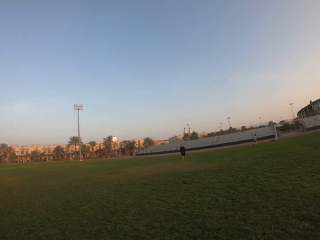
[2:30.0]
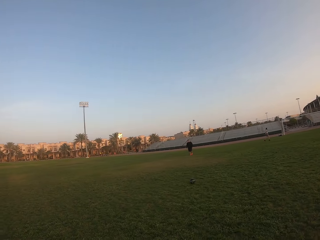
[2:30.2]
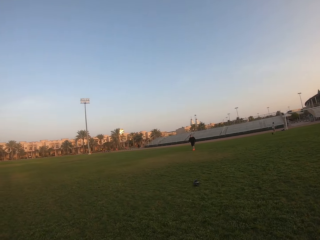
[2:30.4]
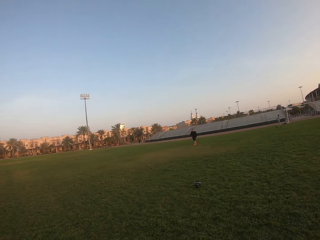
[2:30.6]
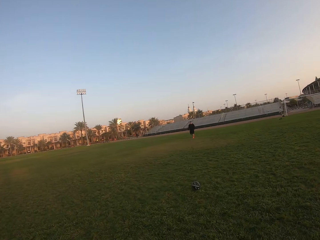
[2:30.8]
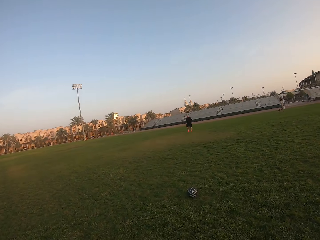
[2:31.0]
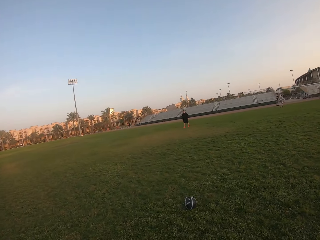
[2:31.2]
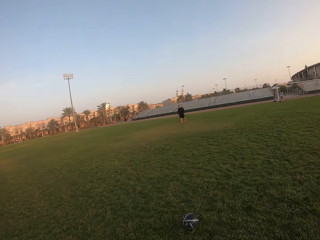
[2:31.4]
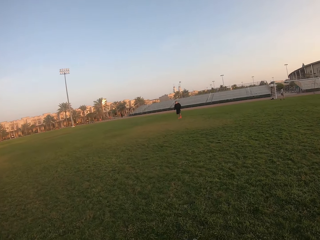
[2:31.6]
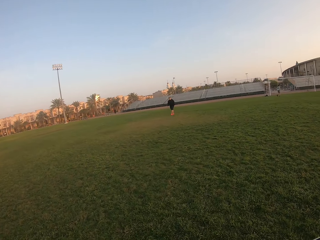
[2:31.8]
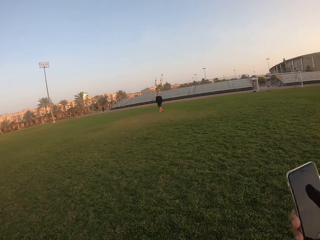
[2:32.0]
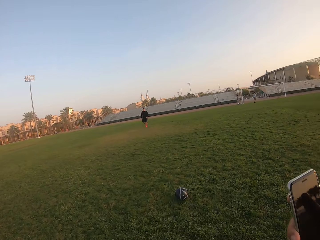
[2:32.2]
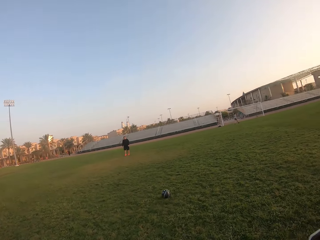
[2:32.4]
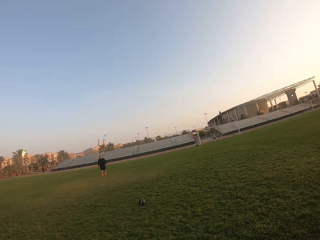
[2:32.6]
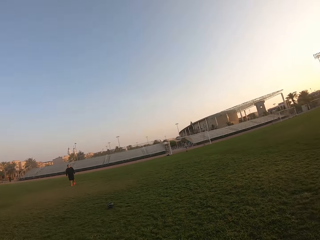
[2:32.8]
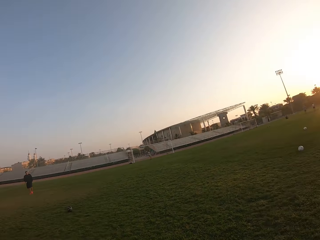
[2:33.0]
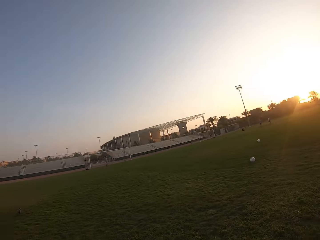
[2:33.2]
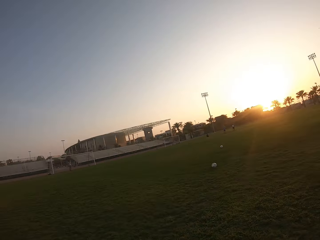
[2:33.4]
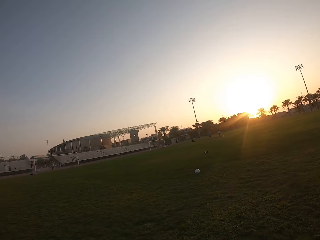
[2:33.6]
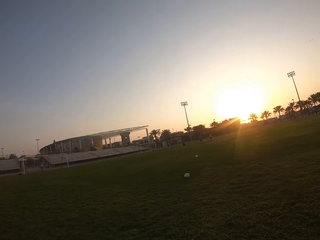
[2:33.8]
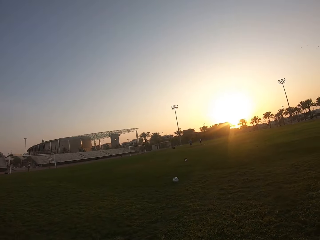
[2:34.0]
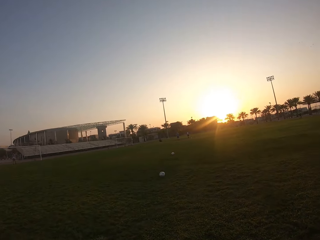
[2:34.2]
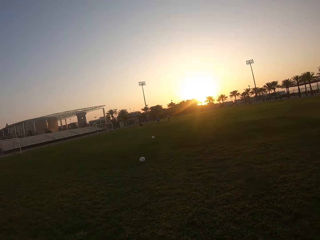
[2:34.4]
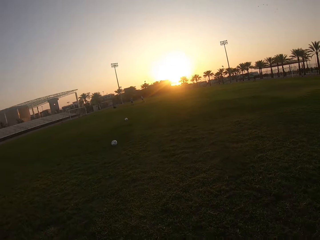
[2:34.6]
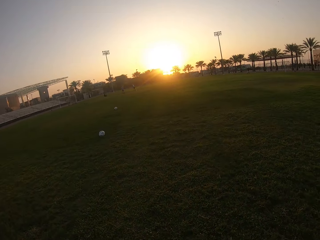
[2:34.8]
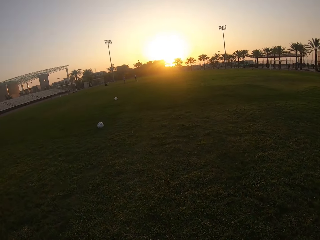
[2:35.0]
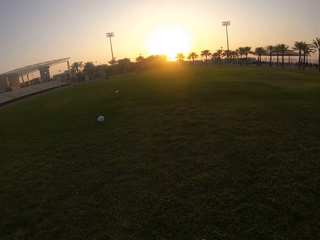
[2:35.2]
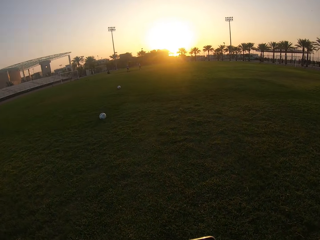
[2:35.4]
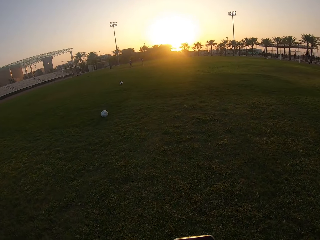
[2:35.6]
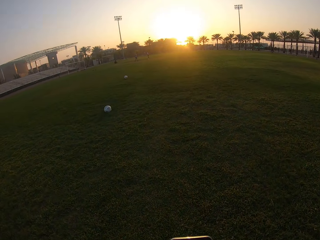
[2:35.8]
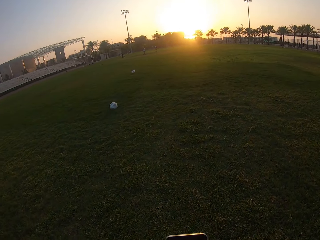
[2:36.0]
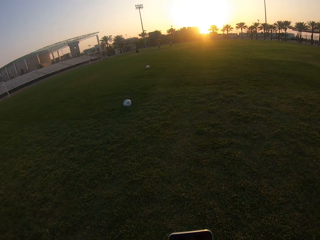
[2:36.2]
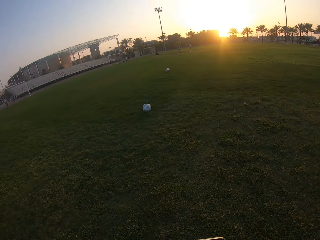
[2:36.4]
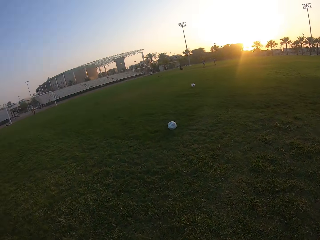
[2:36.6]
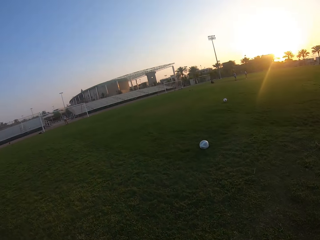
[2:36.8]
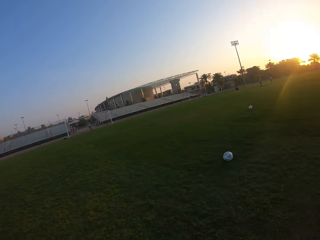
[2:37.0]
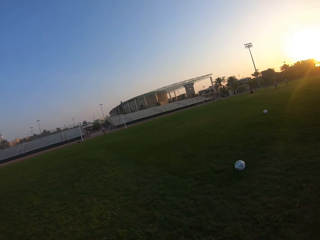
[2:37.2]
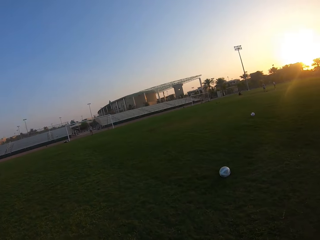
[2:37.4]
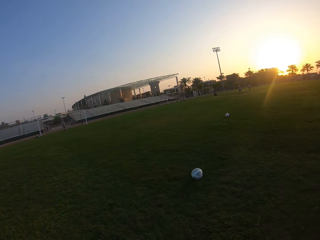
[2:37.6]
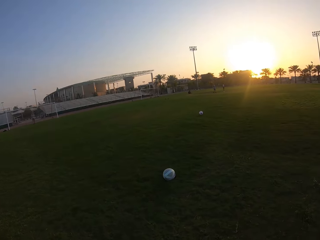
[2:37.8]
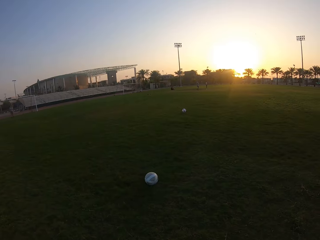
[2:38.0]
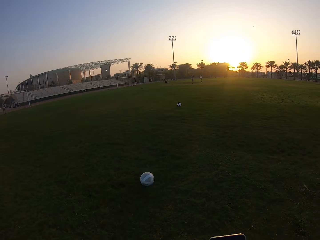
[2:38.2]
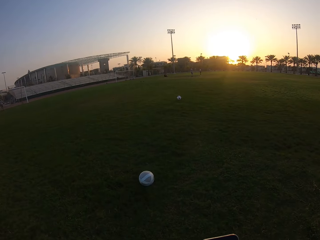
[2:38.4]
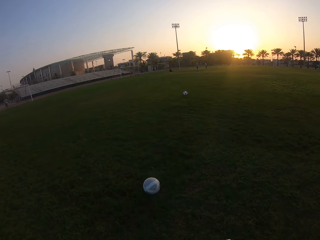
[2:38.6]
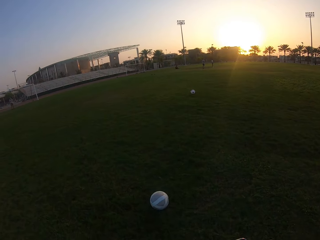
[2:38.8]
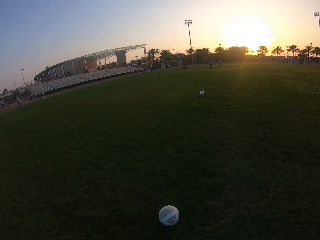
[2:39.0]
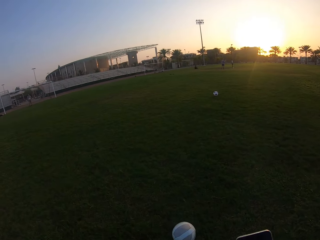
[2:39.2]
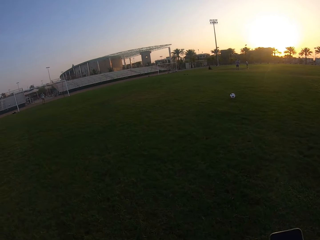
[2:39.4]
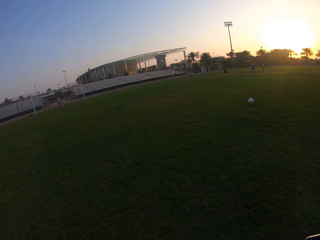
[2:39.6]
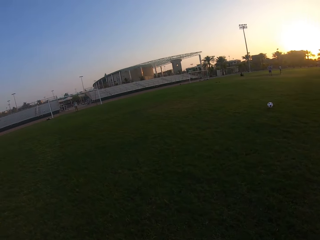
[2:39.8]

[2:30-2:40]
Someone kicks the ball. The camera wearer kicks the ball. They move around the field.

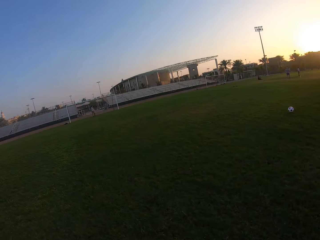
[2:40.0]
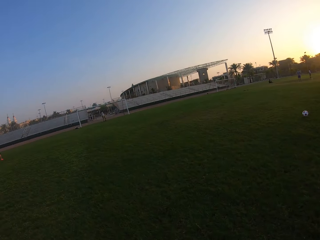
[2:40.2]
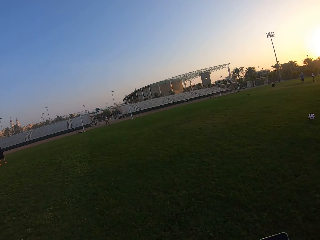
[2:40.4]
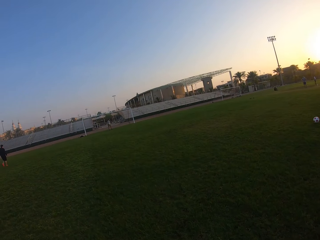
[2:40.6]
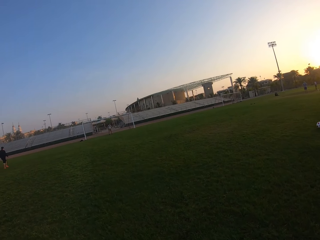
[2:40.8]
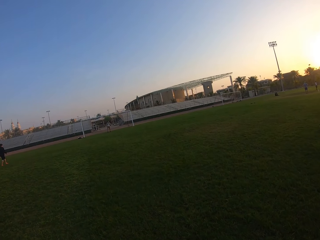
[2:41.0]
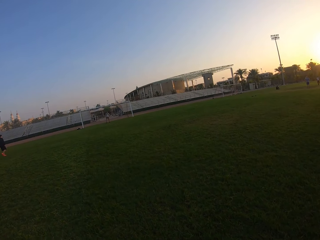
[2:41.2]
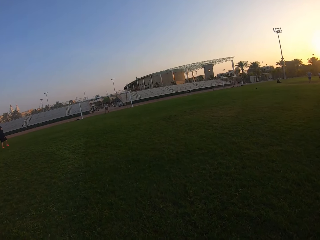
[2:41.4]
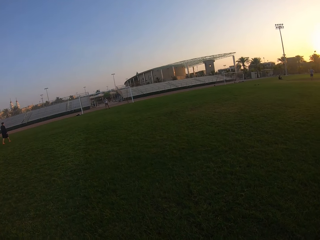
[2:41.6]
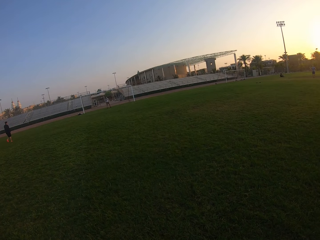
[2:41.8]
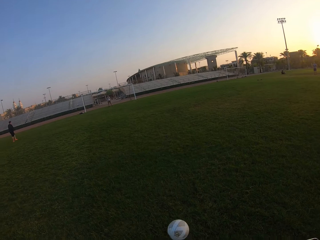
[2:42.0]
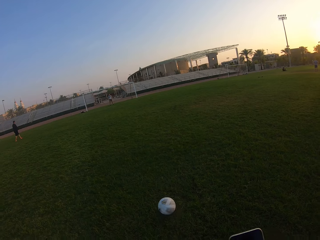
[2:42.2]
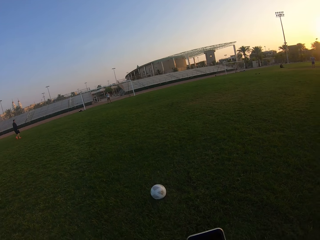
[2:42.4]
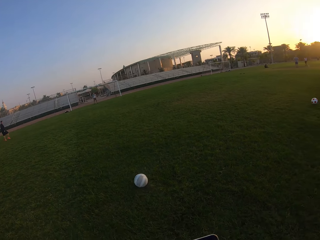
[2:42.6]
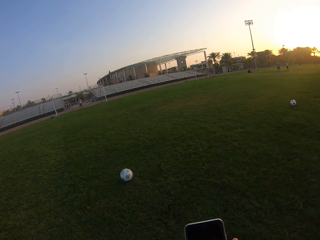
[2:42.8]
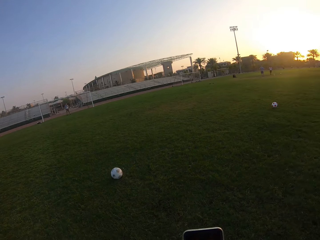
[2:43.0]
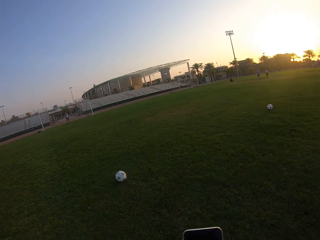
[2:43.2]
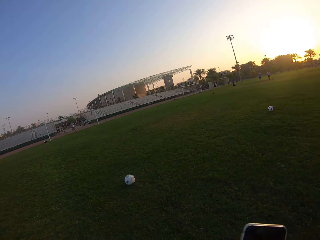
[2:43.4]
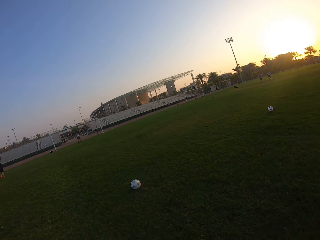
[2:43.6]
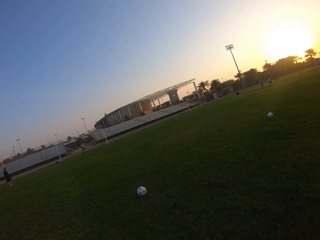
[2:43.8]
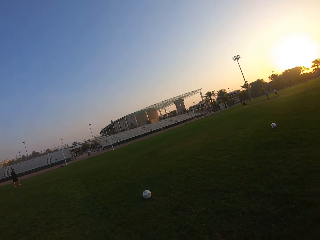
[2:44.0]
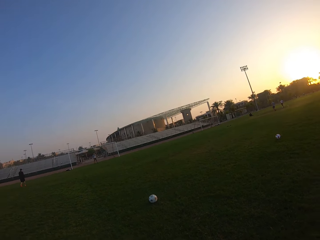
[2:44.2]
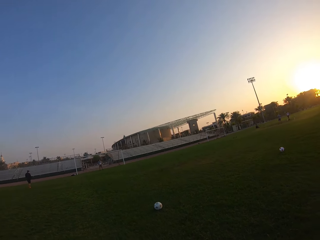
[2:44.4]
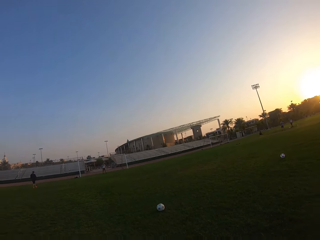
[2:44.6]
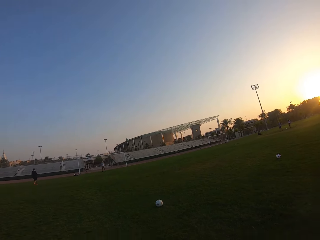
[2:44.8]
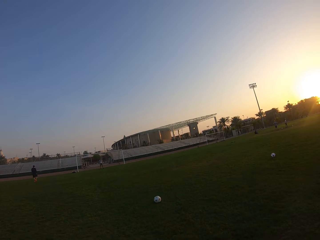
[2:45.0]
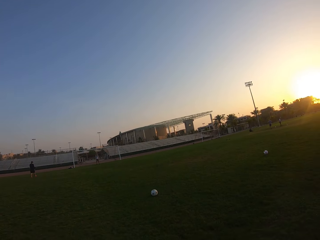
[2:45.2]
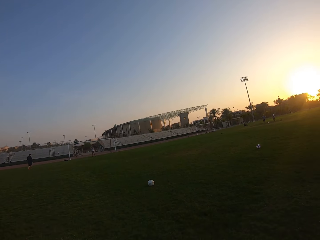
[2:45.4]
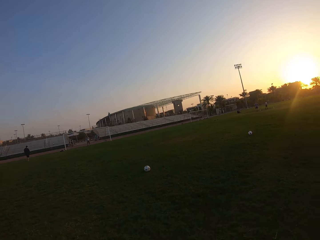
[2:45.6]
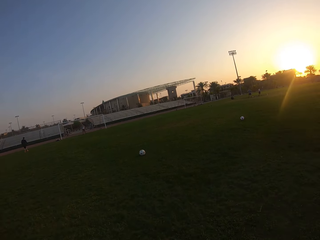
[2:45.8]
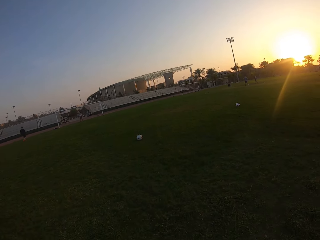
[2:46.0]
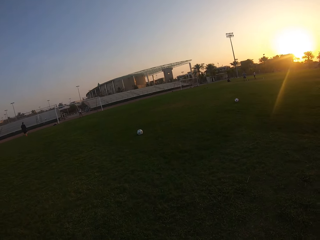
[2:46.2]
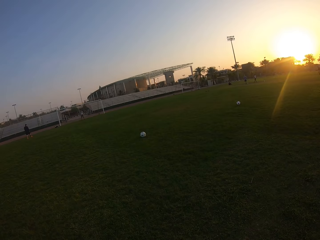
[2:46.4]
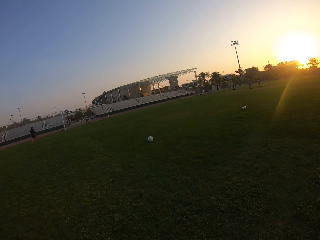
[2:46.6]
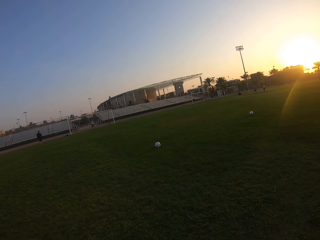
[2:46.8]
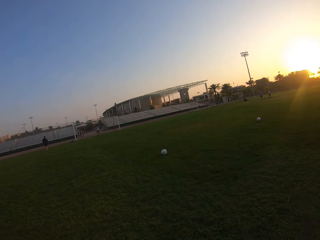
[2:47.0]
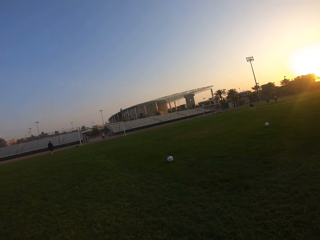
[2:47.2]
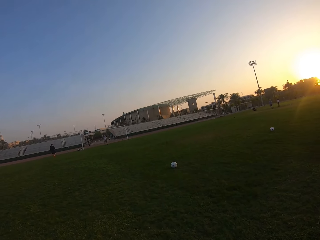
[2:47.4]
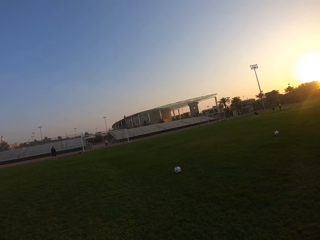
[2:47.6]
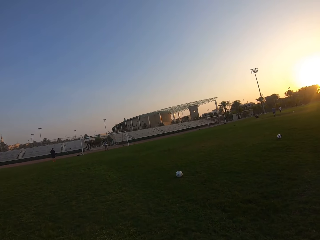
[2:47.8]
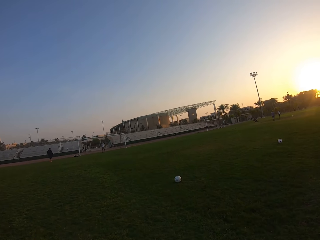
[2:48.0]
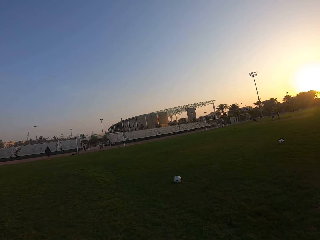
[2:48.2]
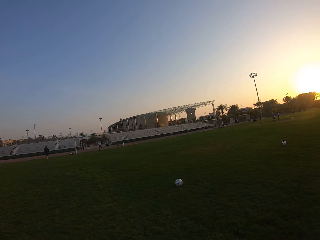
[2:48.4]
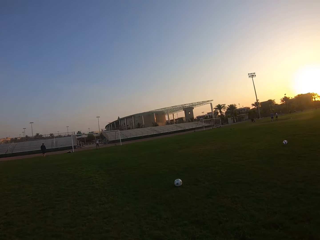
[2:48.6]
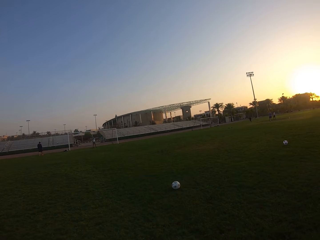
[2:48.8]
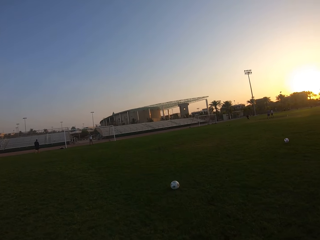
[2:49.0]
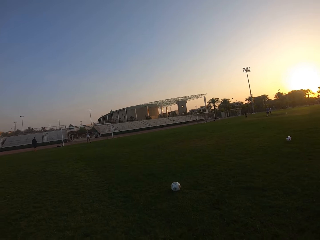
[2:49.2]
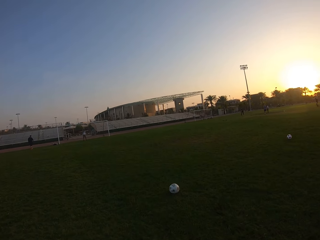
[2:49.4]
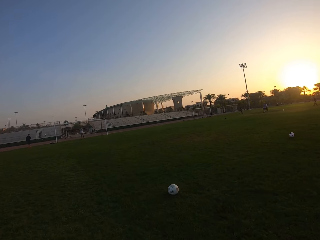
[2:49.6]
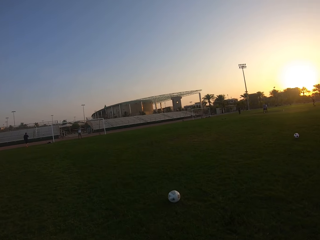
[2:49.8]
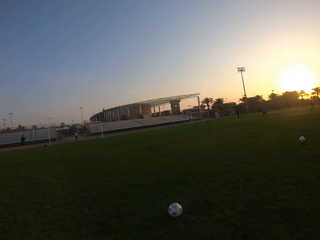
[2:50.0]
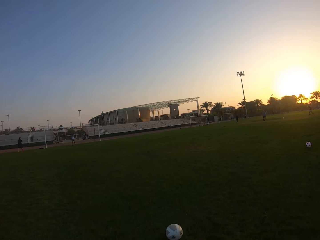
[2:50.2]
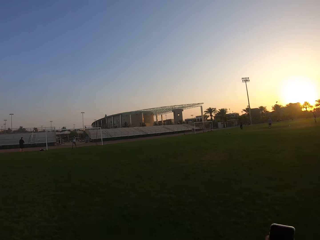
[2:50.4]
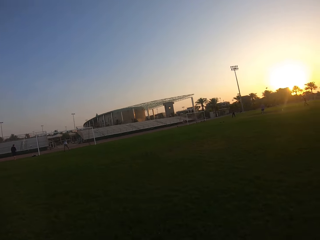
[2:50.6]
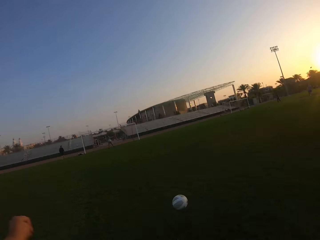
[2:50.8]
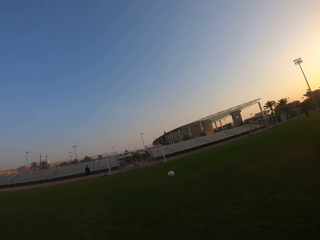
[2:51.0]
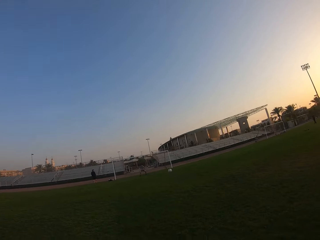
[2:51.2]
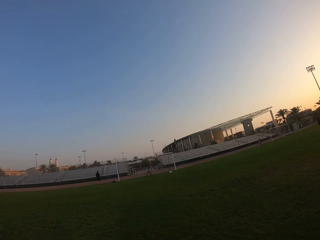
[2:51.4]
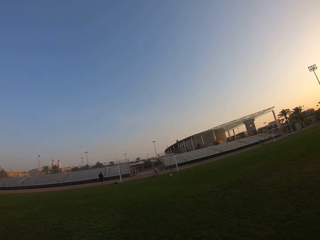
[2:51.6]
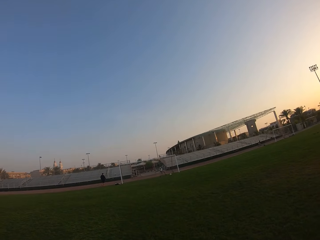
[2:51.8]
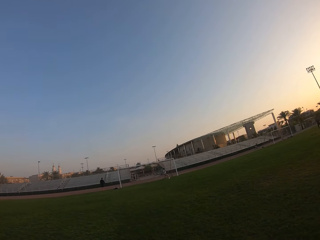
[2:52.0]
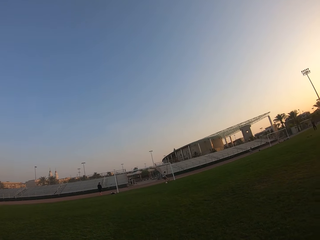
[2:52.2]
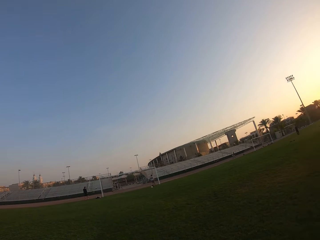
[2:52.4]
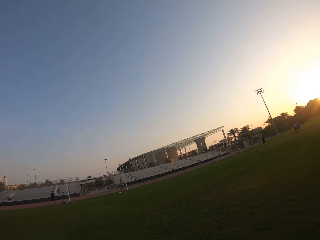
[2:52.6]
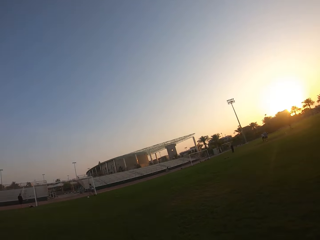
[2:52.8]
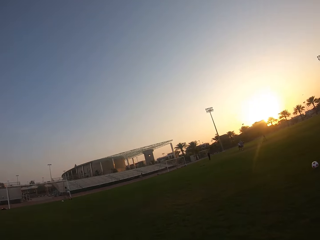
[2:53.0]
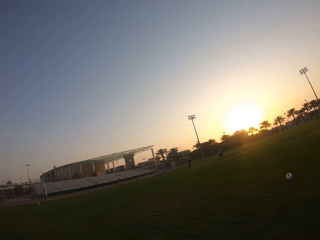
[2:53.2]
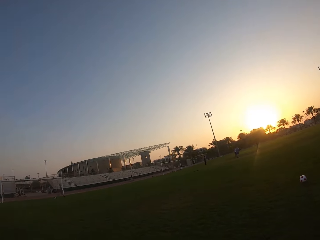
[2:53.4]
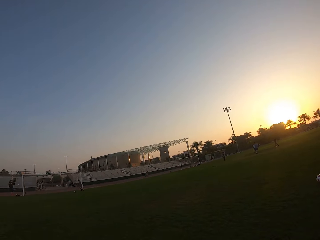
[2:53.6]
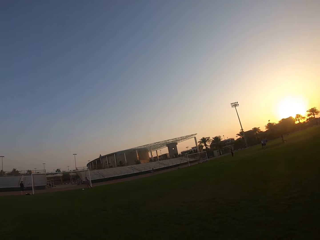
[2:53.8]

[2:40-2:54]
The camera wearer moves backwards. They kick the ball. A man catches the ball.
